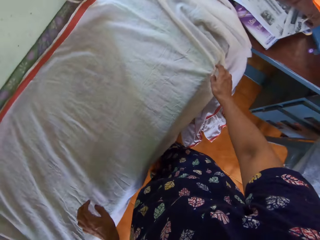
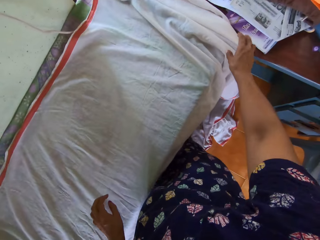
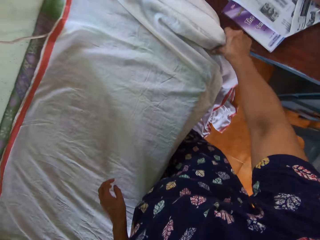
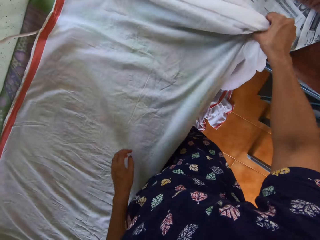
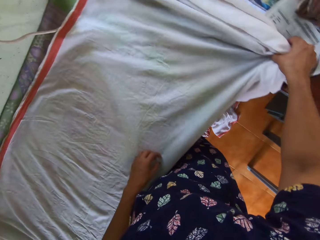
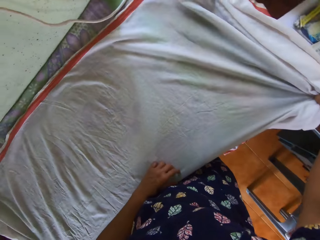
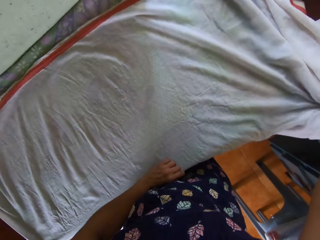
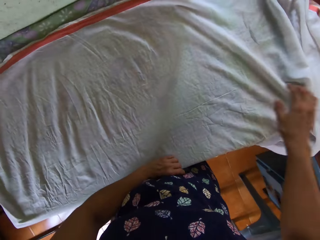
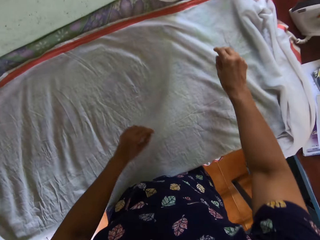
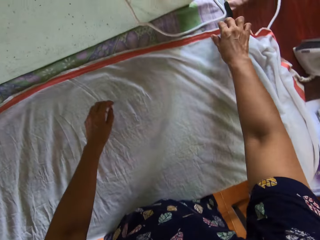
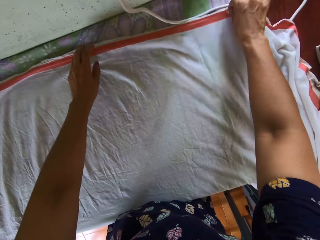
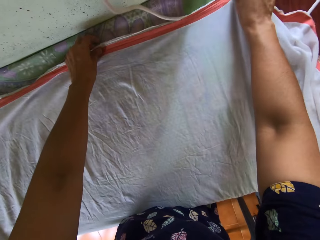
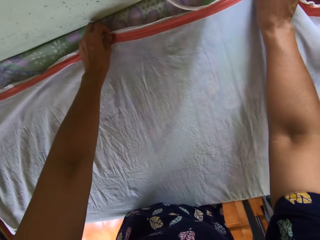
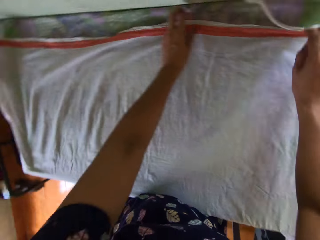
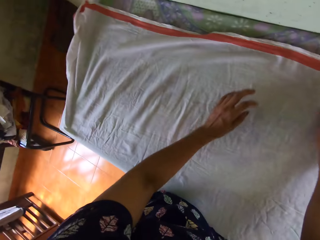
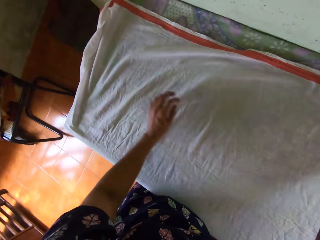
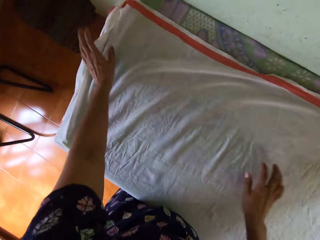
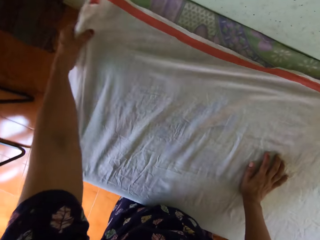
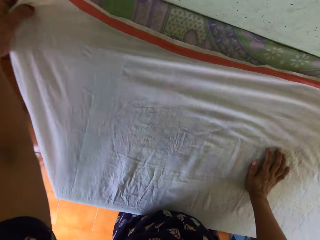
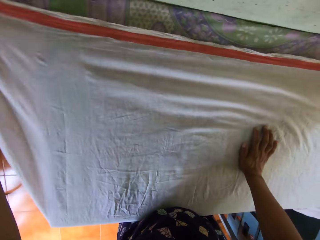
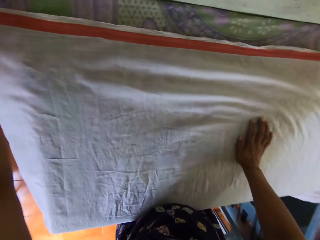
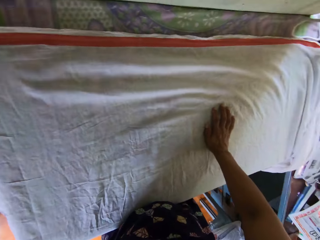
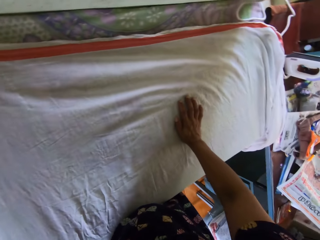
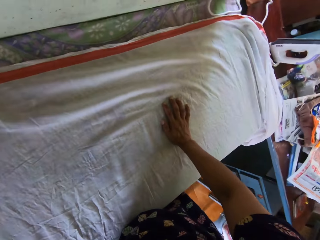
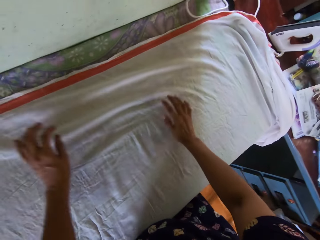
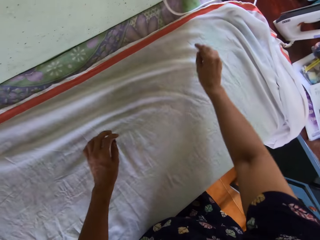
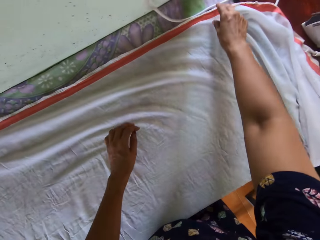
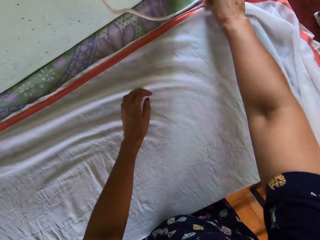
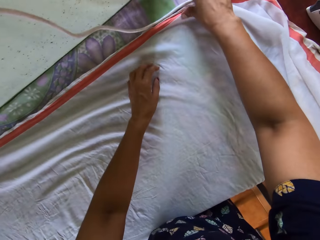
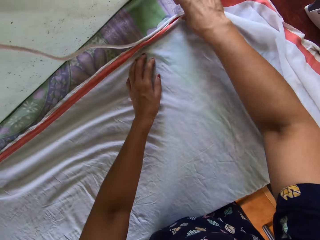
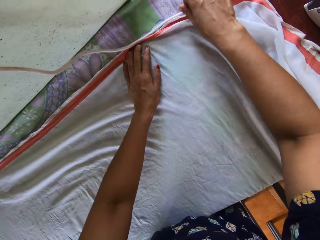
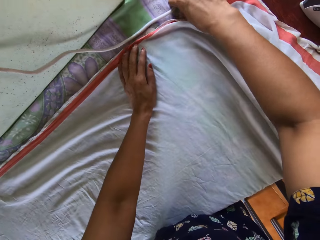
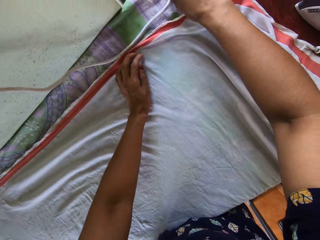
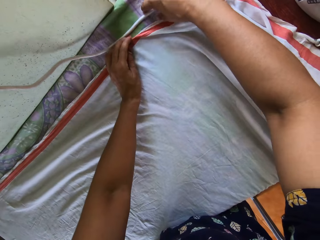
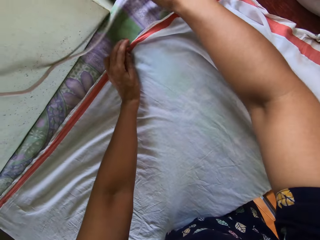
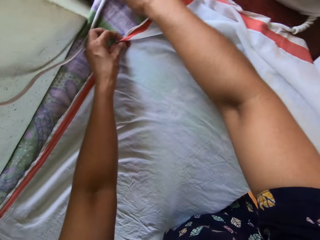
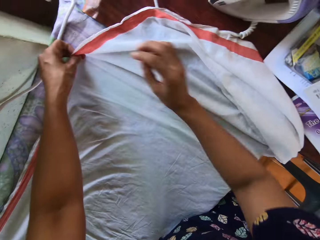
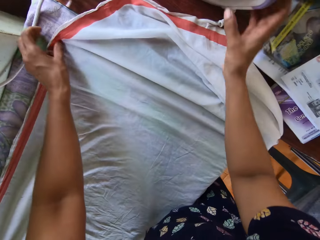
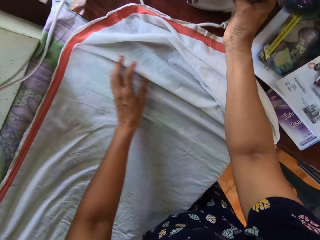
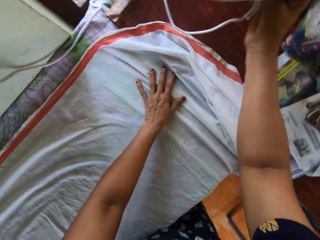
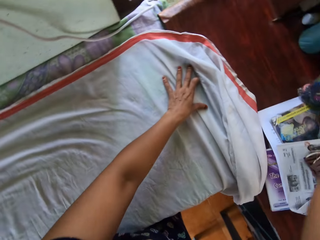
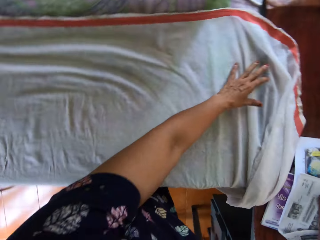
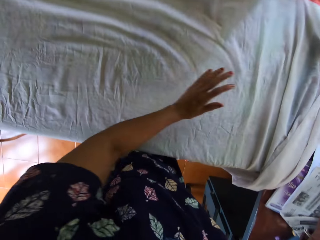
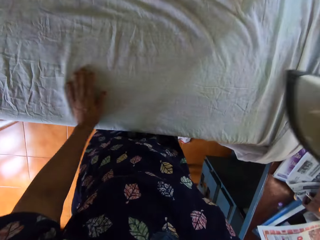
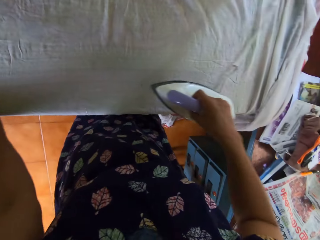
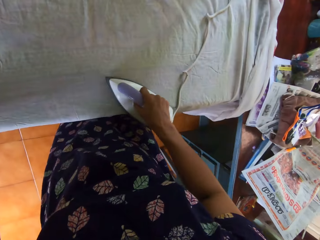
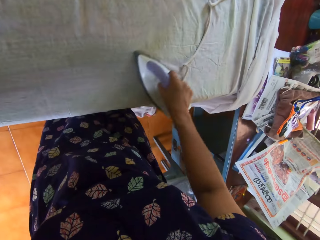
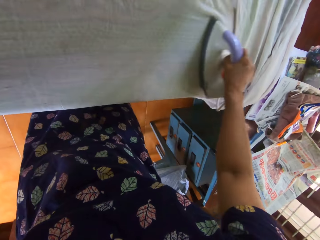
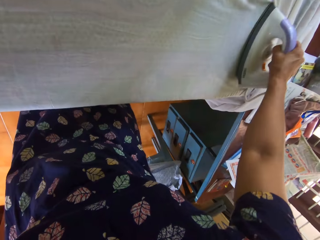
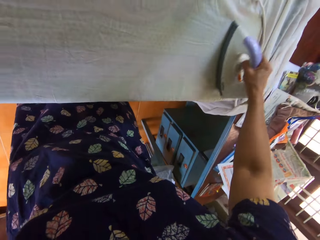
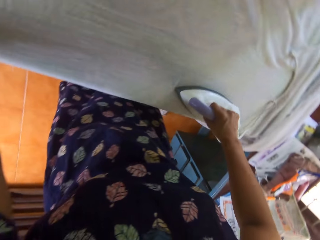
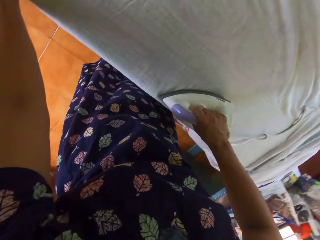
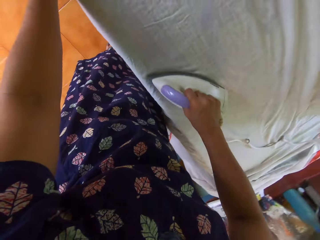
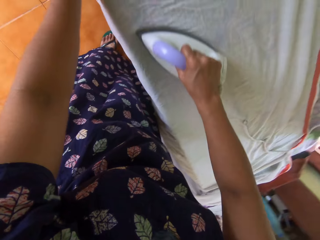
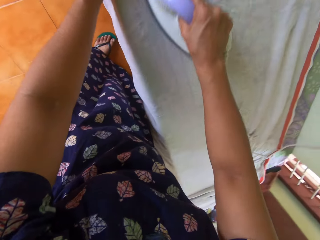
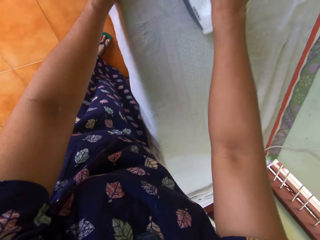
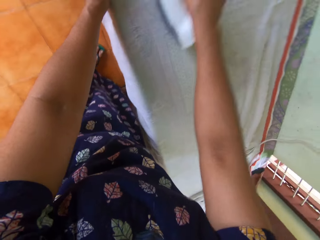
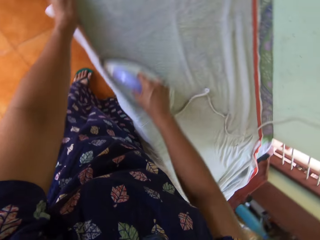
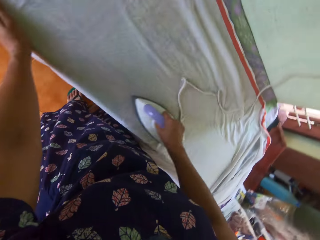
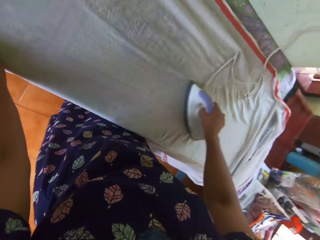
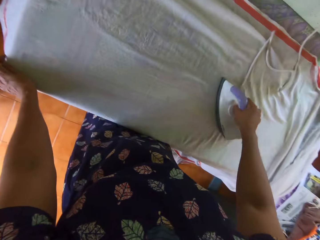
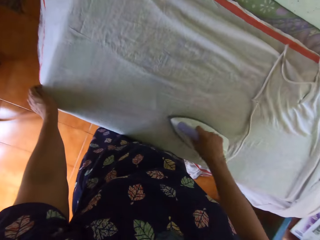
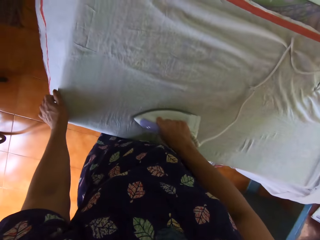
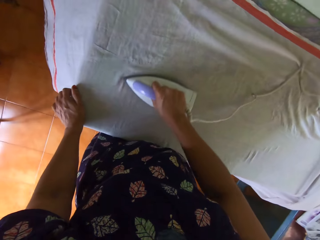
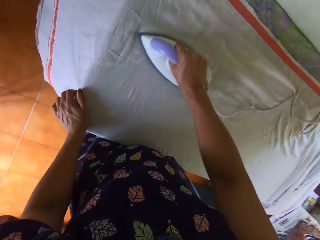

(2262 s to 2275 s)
The camera wearer moves the cord of the iron on the first table with her right hand. She lifts the iron from the second table with her right hand. She irons the bedsheet on the first table with the iron in her right hand.

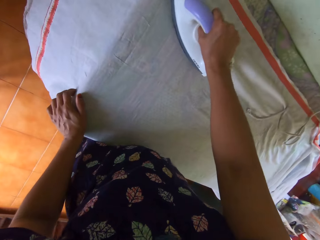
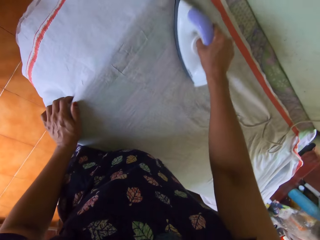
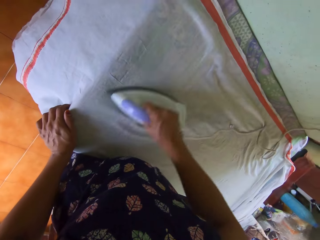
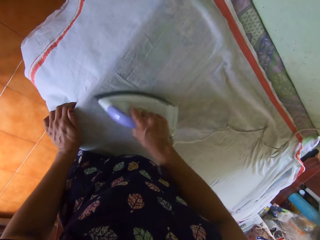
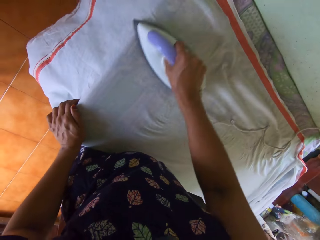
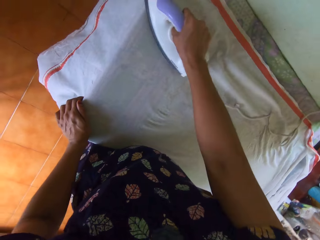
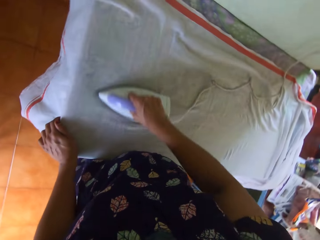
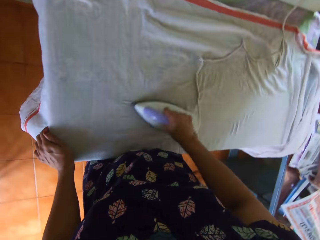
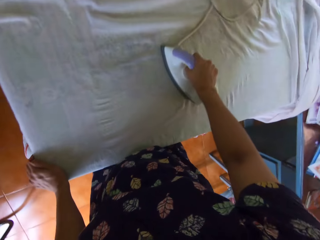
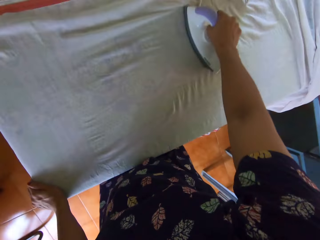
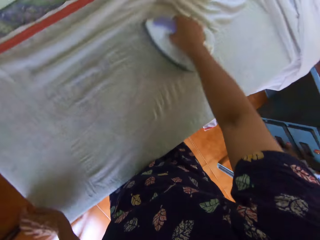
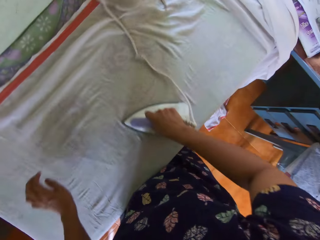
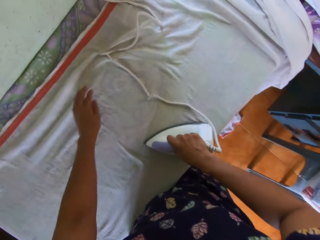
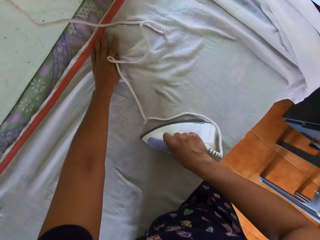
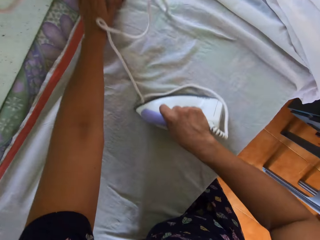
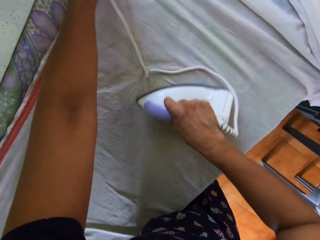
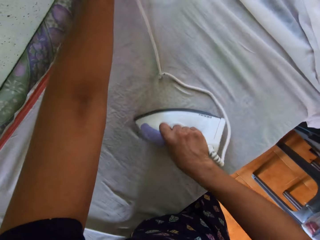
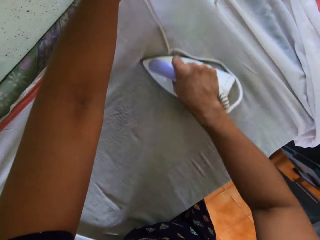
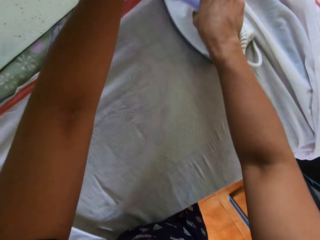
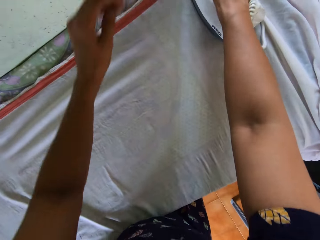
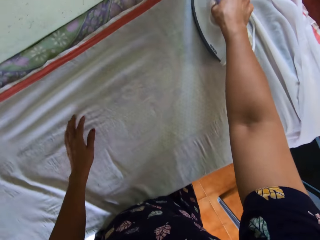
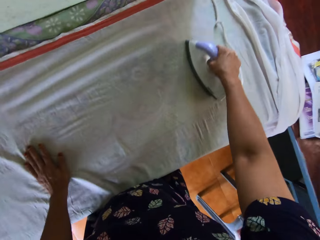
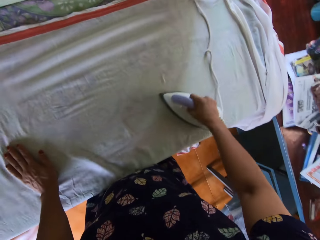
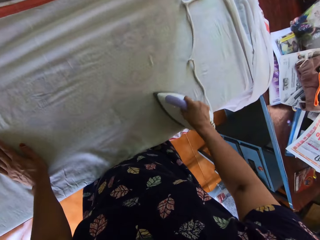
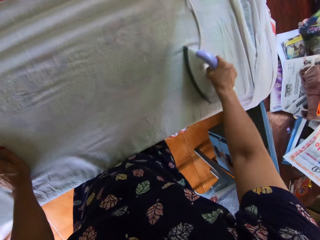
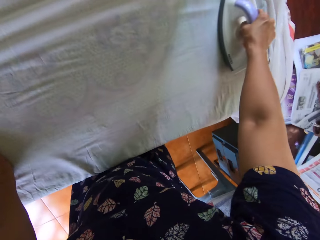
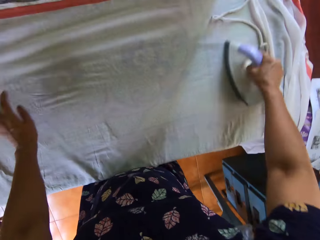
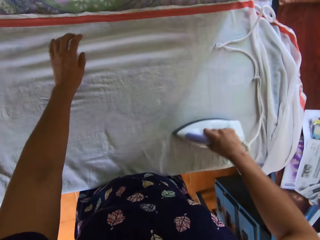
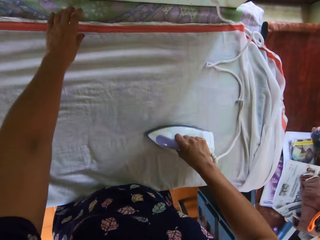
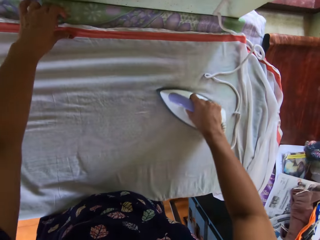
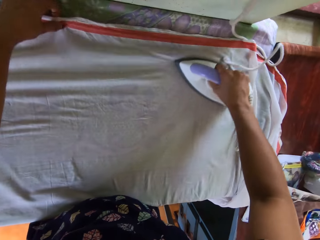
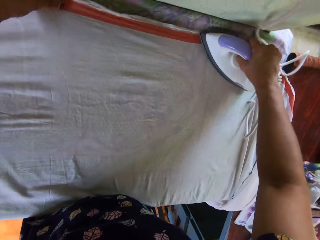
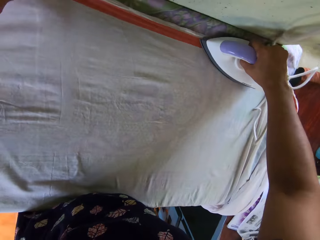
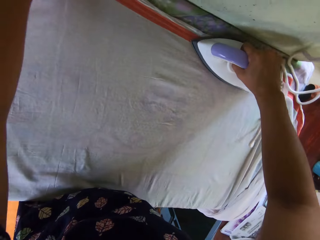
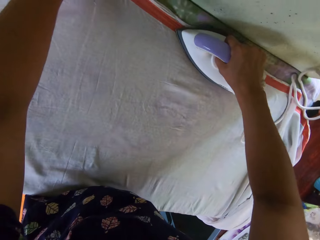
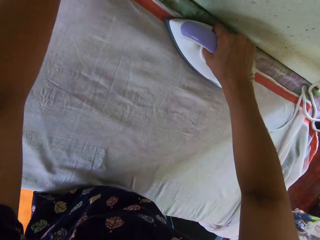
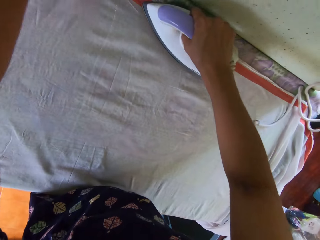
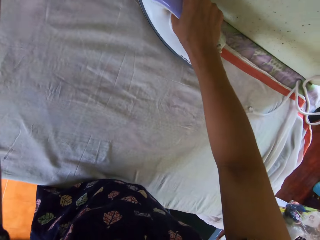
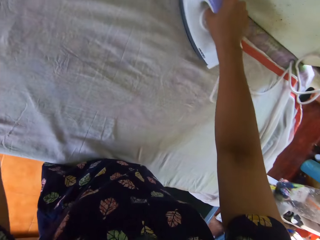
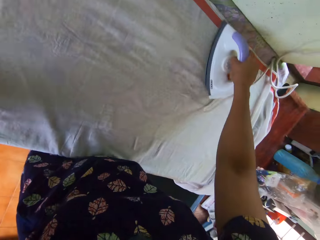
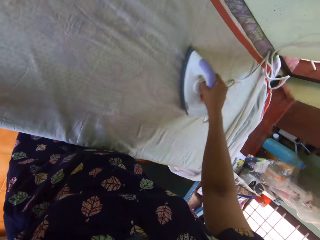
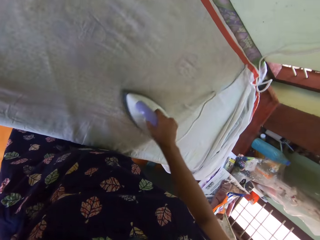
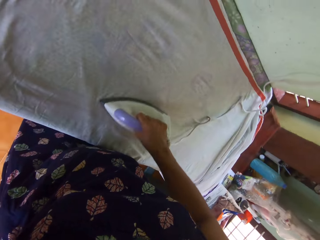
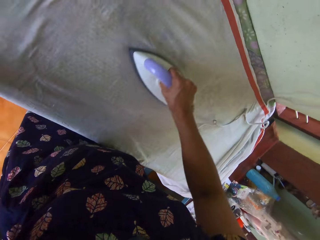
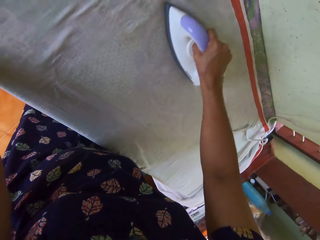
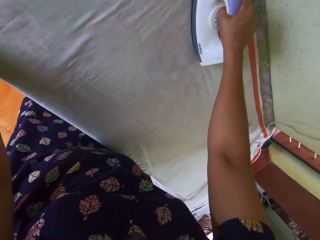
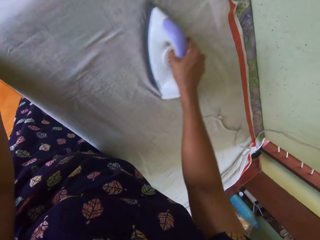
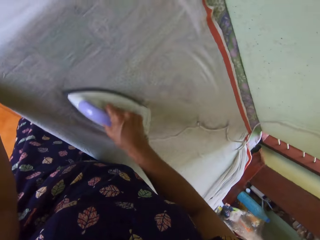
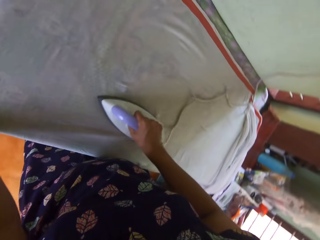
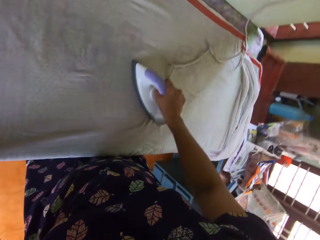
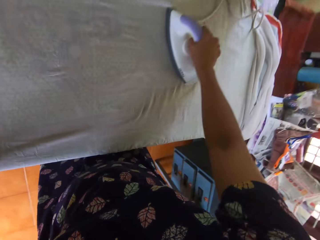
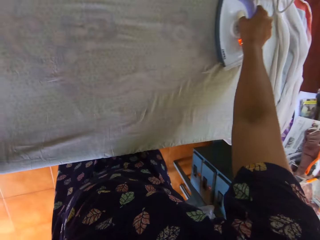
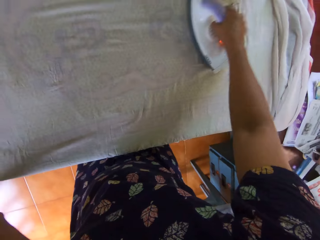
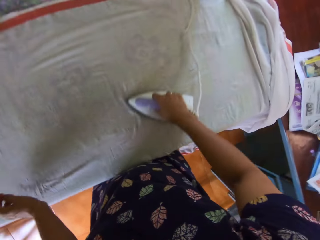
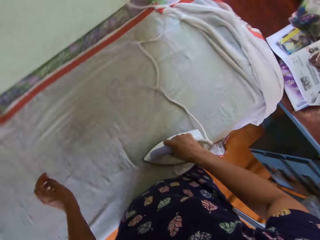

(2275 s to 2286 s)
The camera wearer adjusts the bedsheet on the first table with her left hand.
